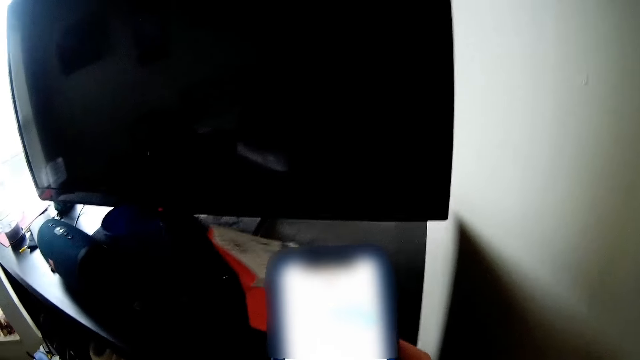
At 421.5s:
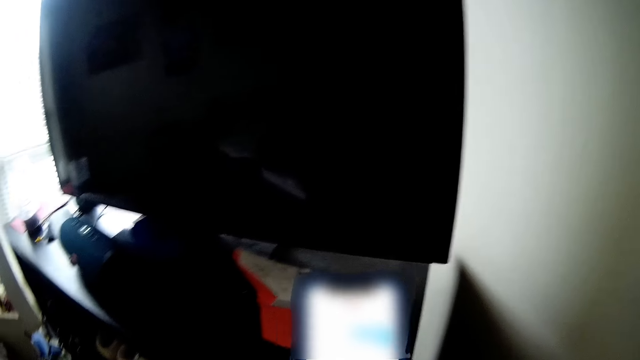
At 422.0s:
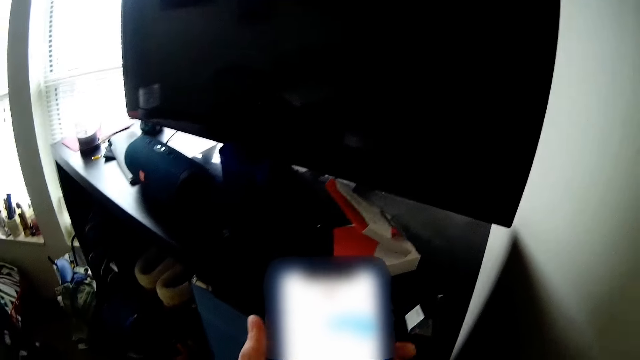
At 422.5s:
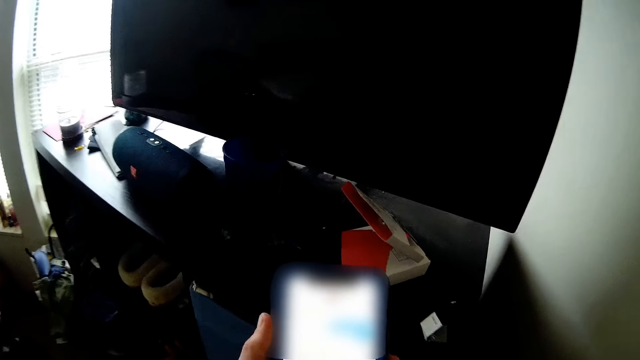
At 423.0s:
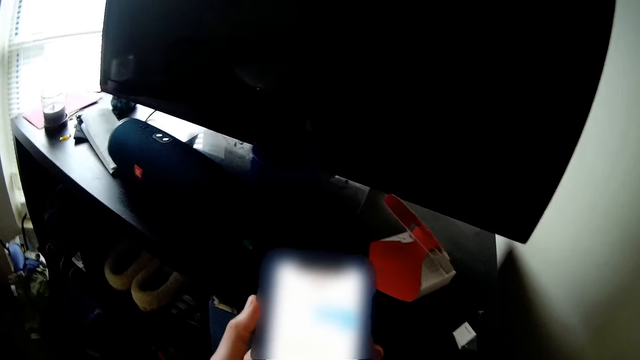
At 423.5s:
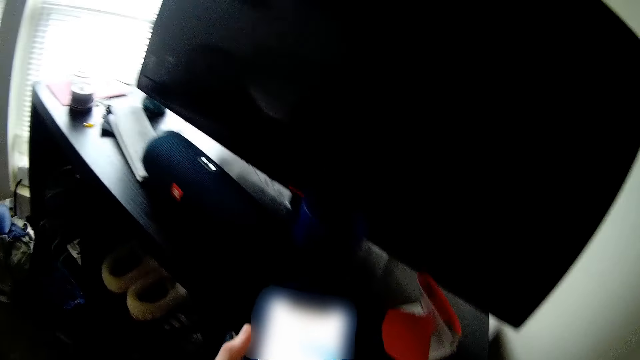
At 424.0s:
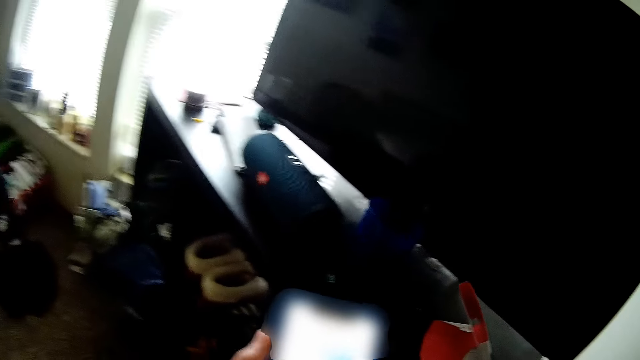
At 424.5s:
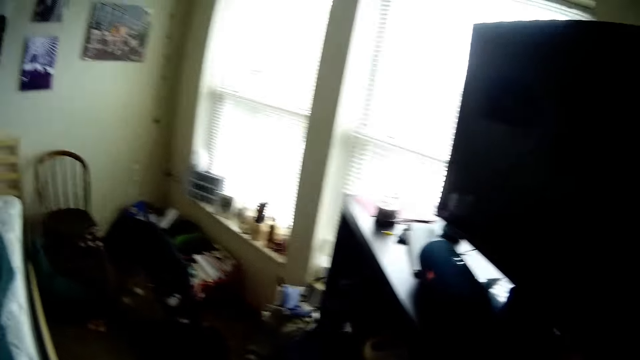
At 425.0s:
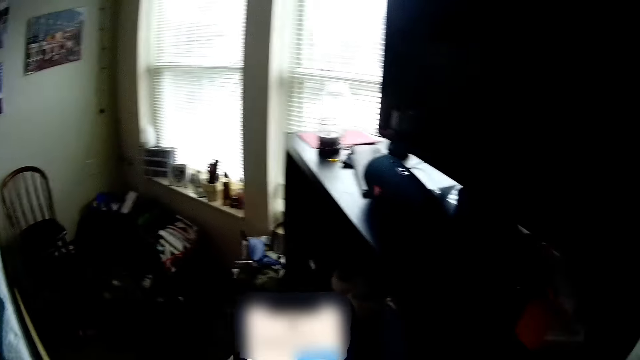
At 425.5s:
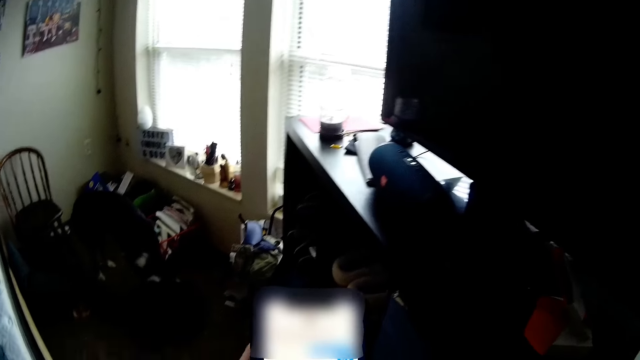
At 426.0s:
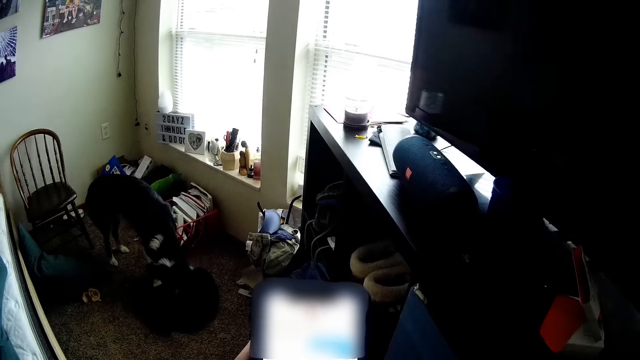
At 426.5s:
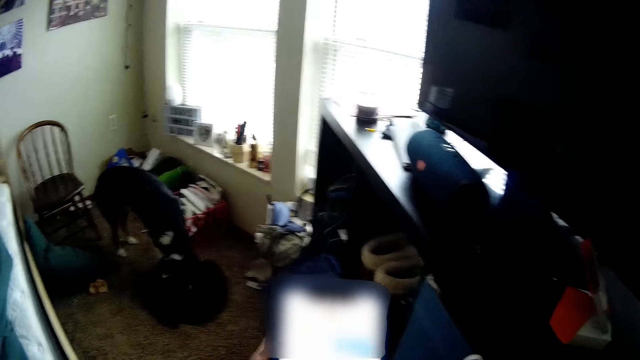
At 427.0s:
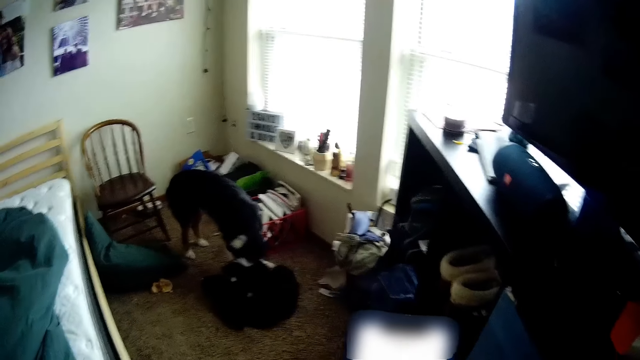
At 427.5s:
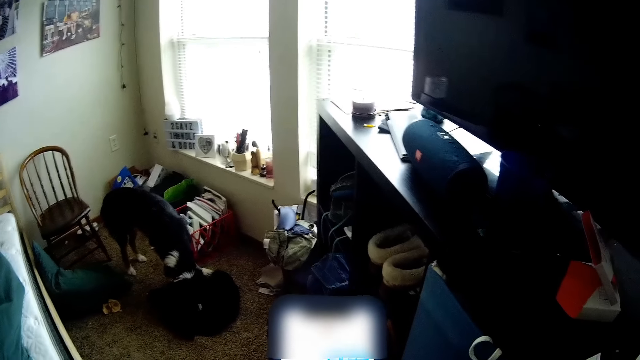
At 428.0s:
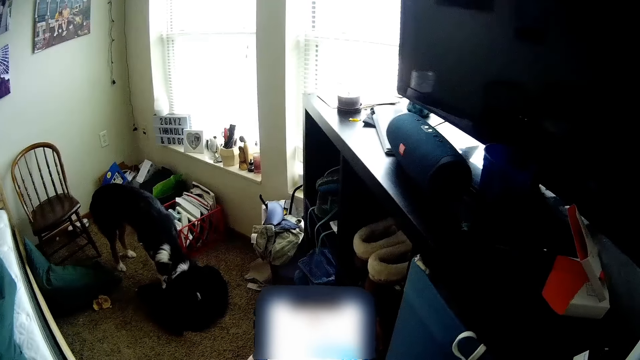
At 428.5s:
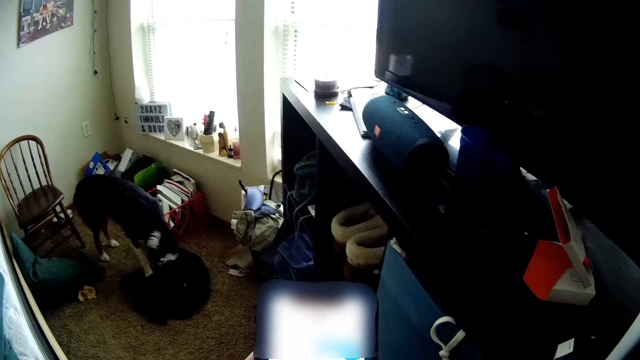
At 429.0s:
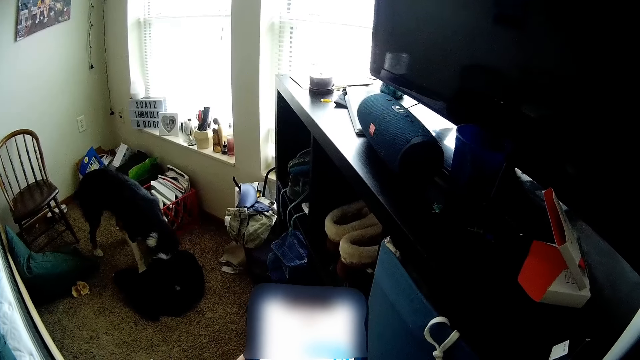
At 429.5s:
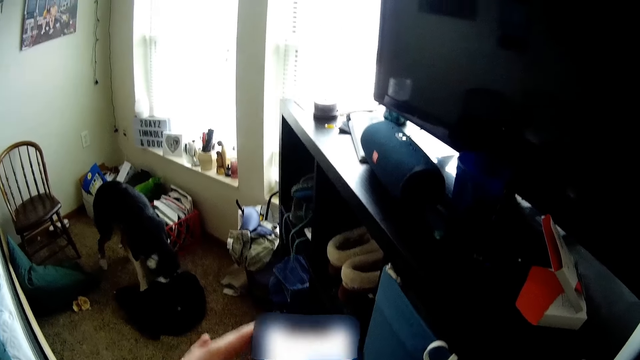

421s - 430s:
The camera wearer holds the phone with both hands.

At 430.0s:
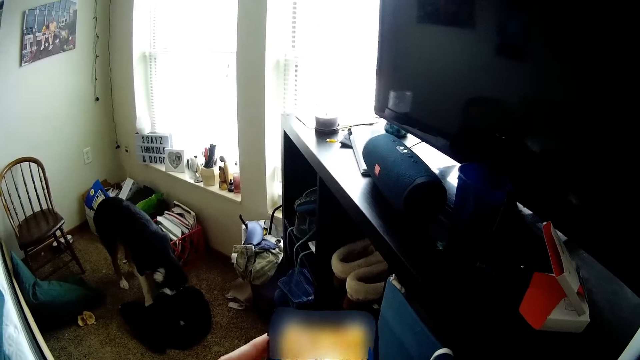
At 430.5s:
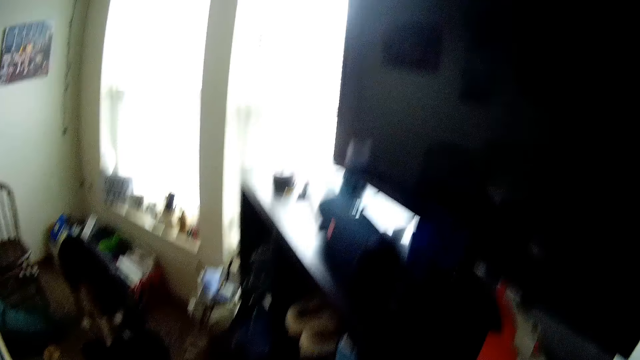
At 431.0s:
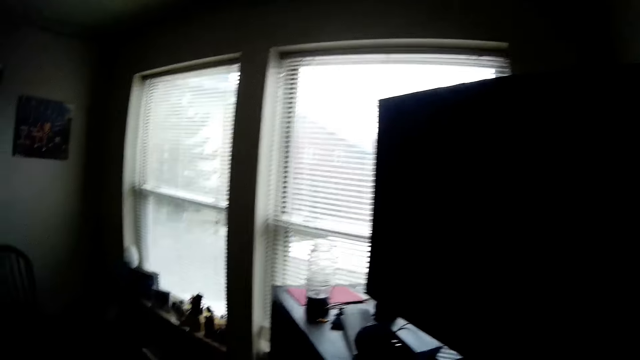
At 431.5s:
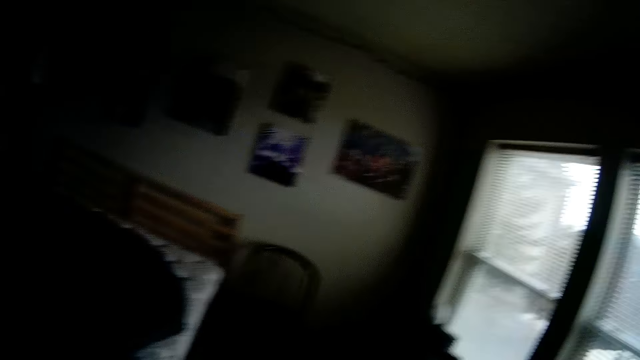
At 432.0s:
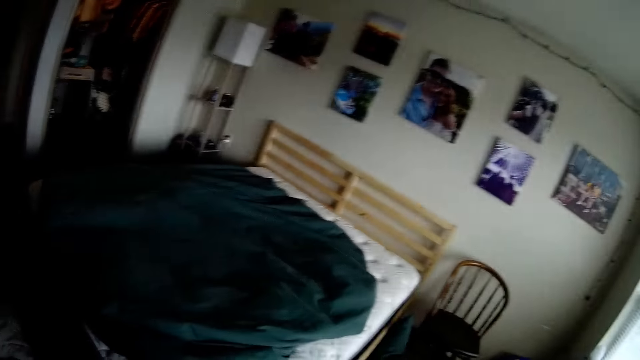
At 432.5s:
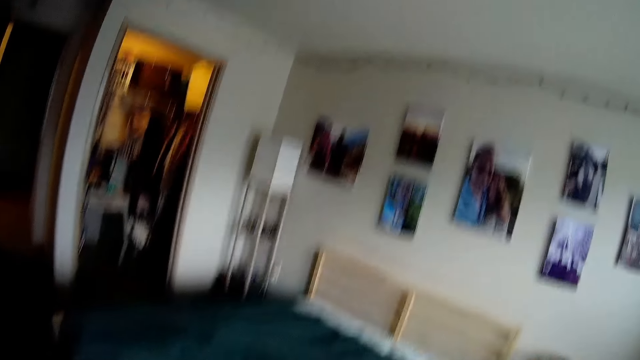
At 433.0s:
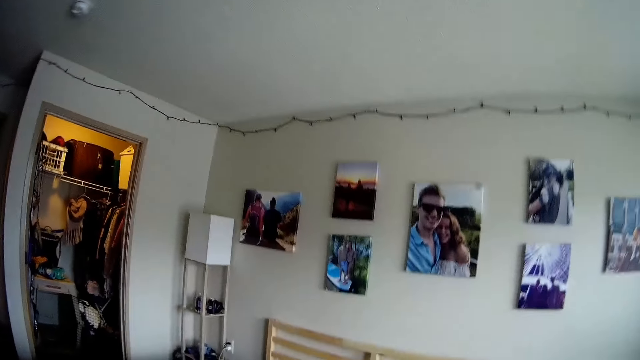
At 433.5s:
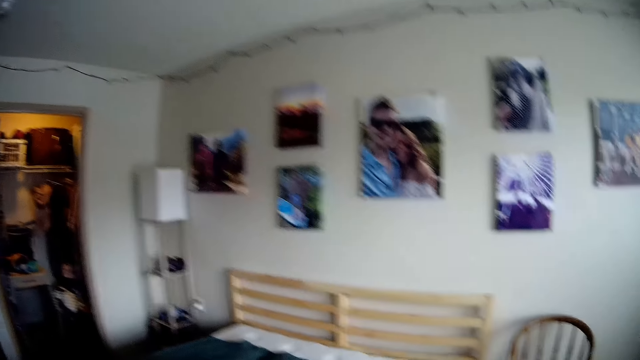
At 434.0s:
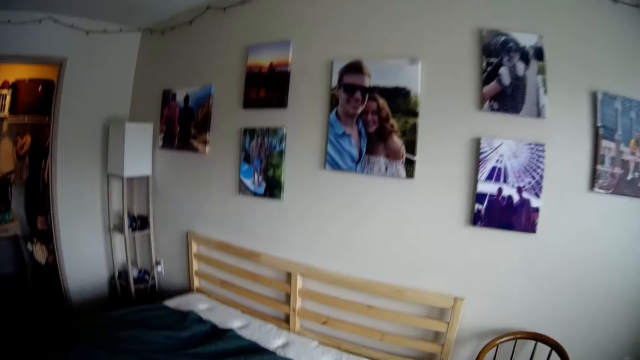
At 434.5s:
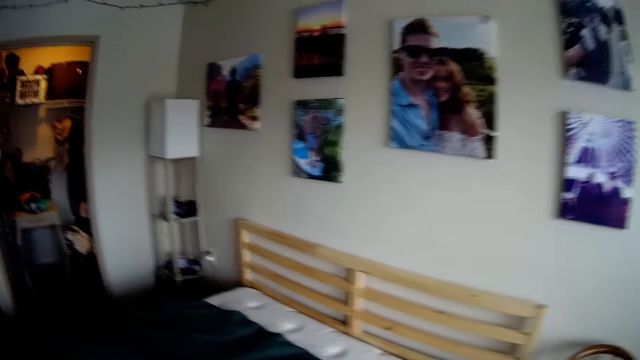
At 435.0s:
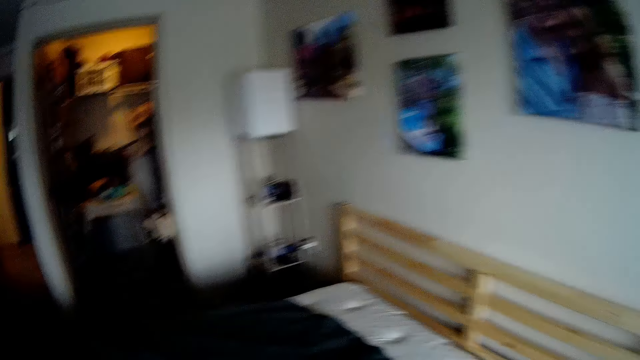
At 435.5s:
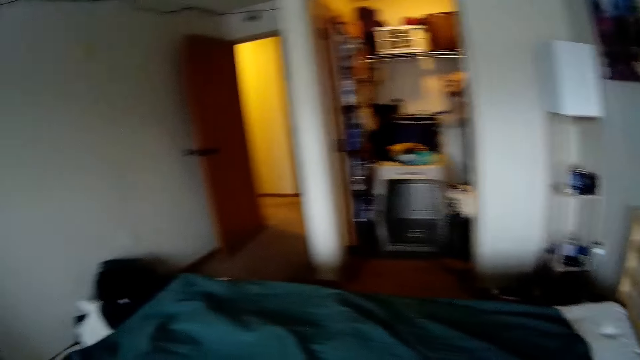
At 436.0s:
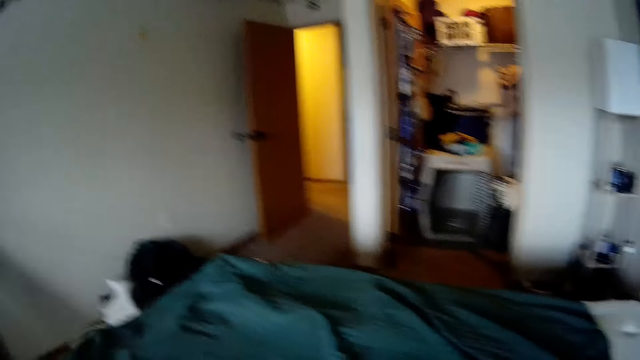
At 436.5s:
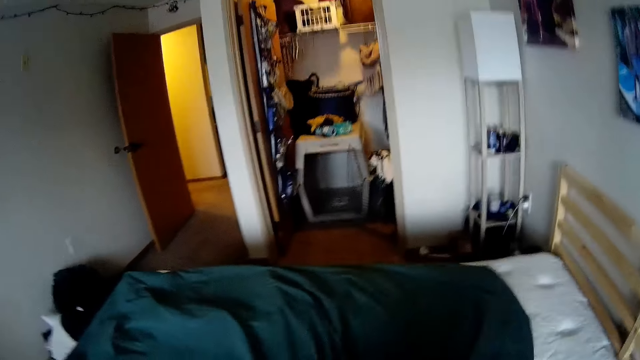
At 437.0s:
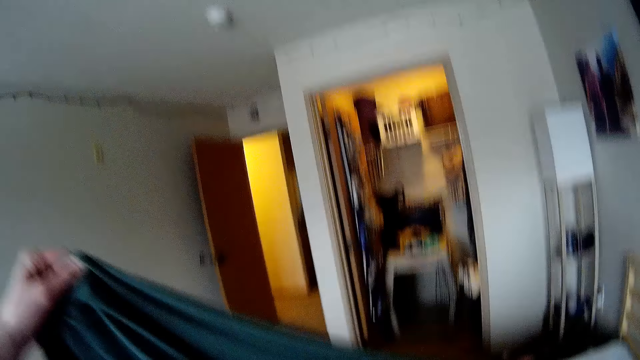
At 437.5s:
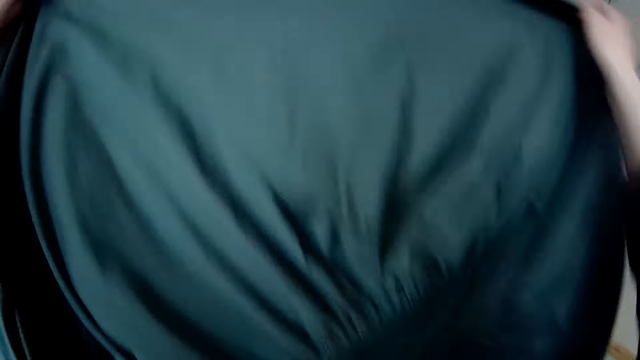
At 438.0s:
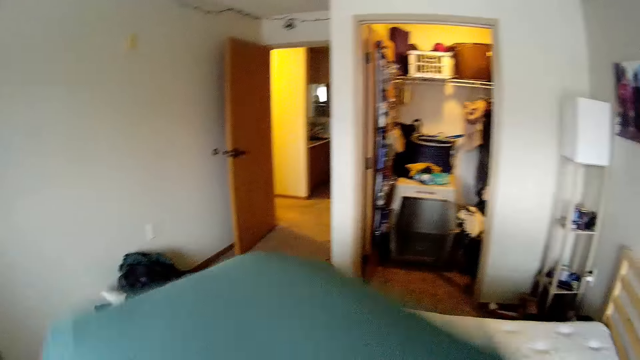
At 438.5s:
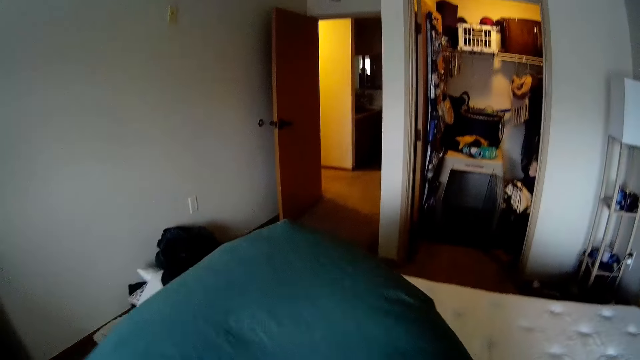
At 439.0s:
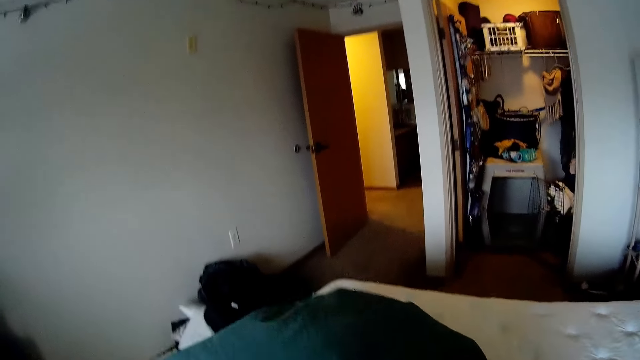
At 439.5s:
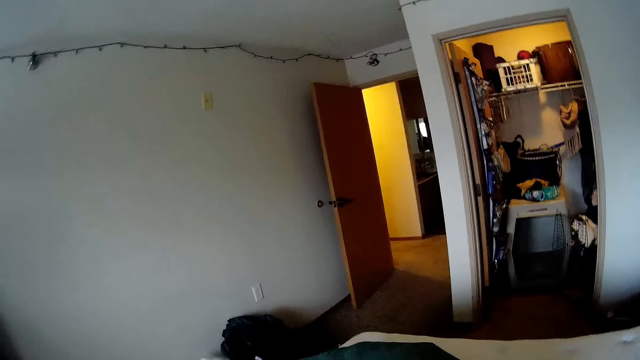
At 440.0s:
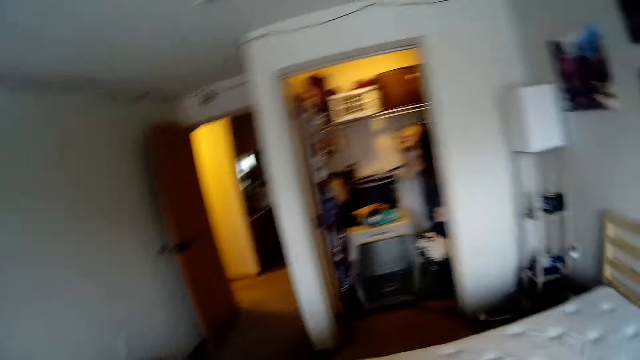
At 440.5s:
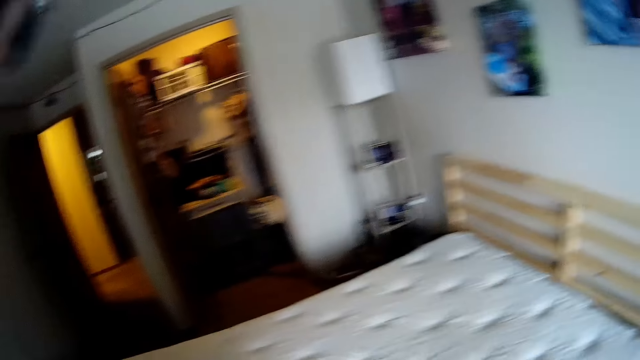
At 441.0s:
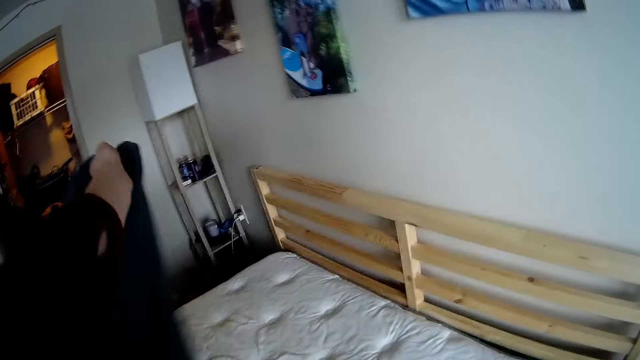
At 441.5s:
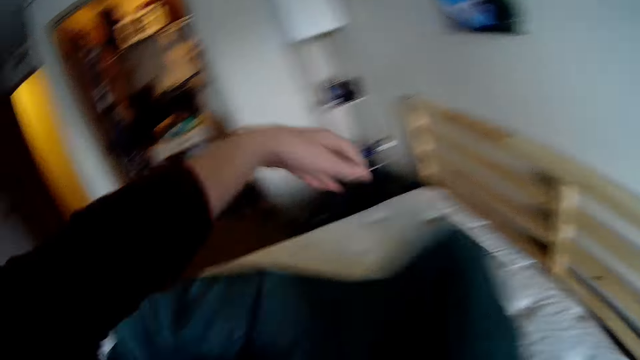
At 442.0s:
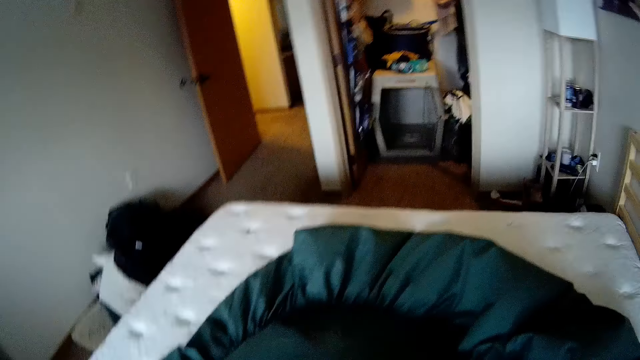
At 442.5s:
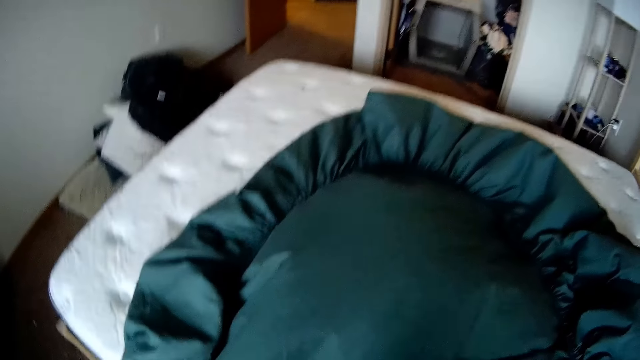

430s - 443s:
The camera wearer looks around. They hold the bedcover. They spread the sheet. They put the bedcover on the bed.
